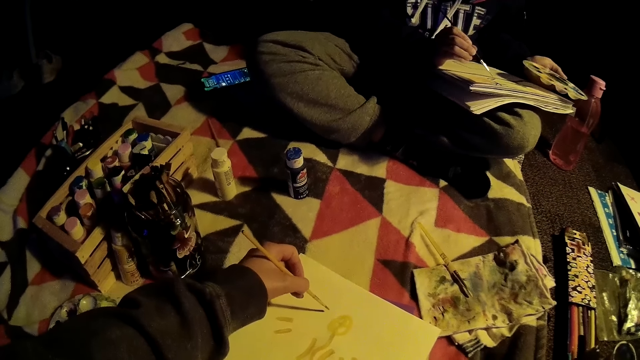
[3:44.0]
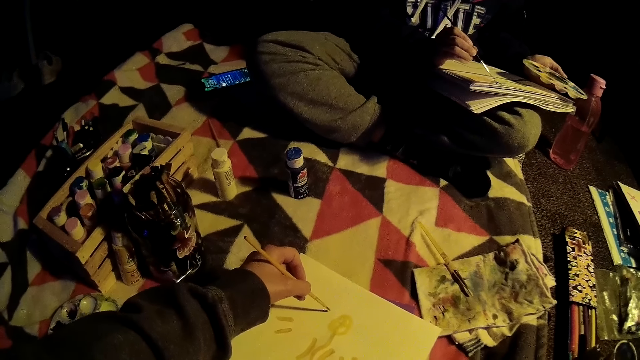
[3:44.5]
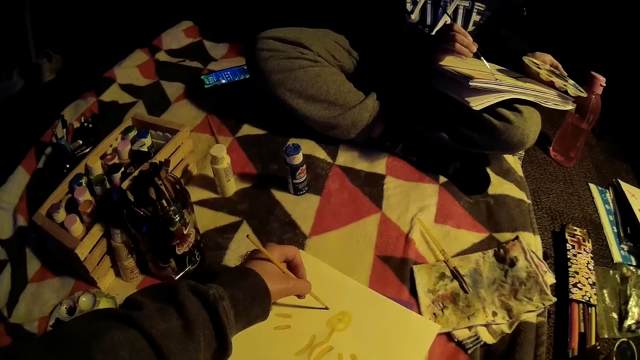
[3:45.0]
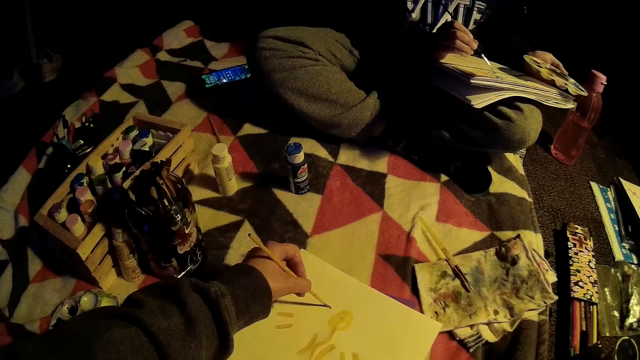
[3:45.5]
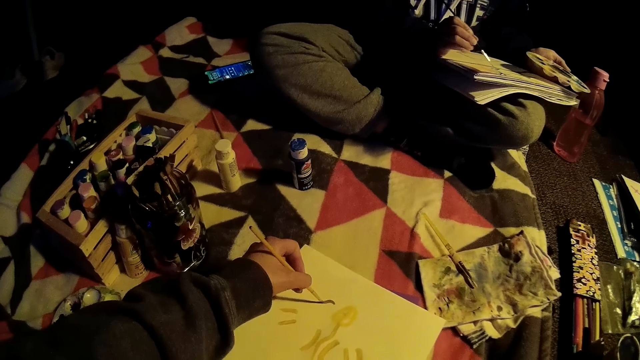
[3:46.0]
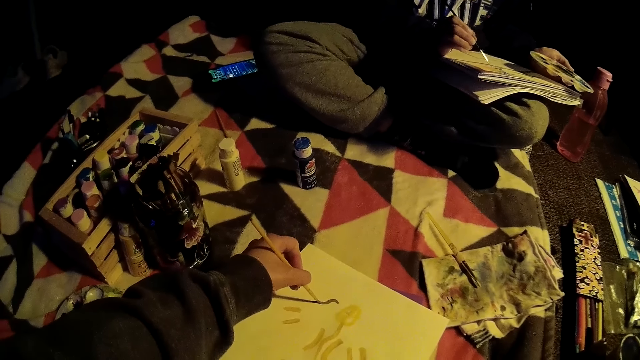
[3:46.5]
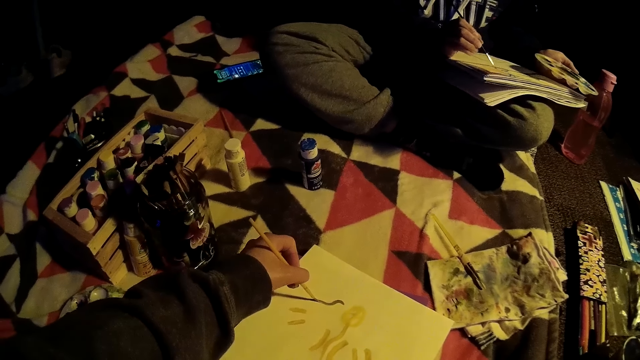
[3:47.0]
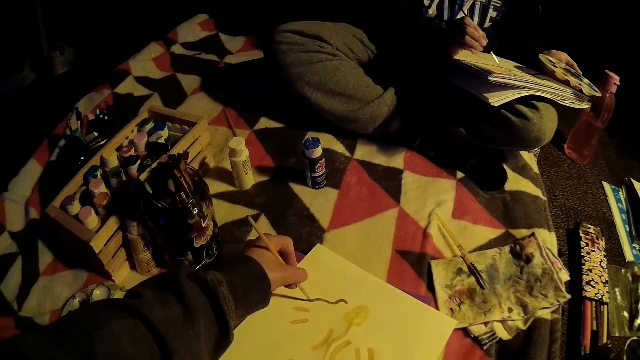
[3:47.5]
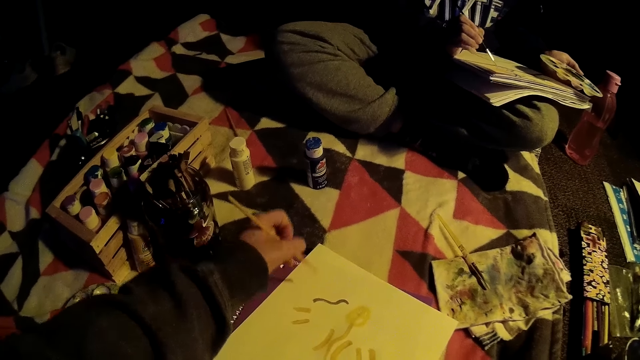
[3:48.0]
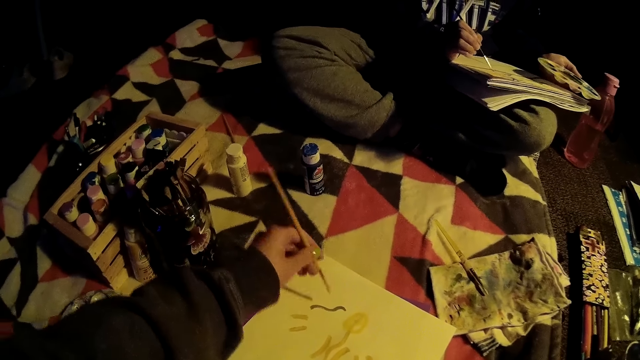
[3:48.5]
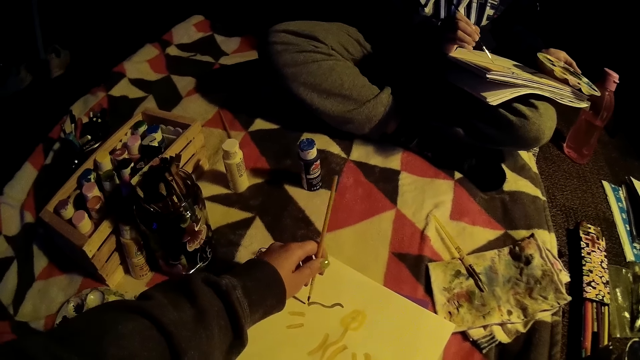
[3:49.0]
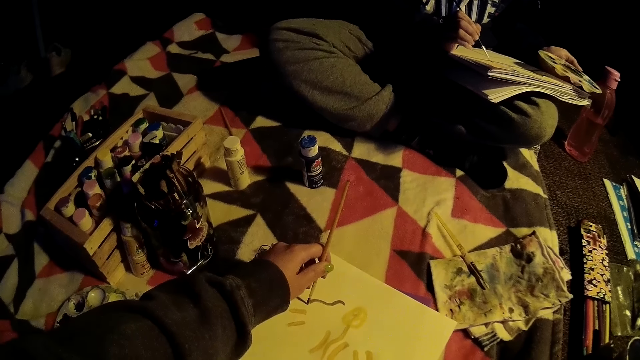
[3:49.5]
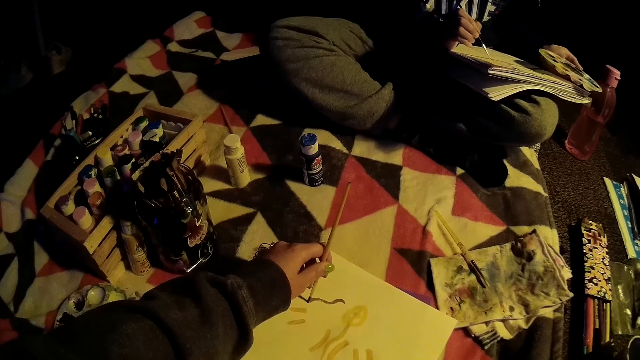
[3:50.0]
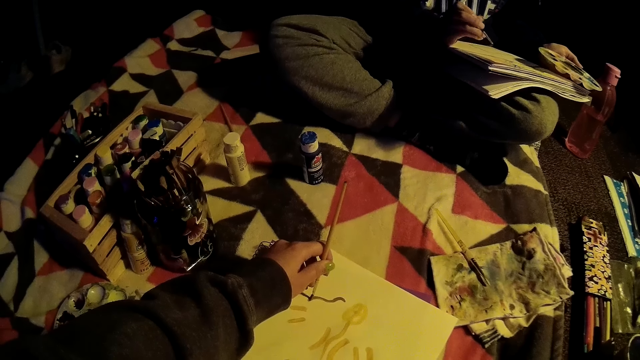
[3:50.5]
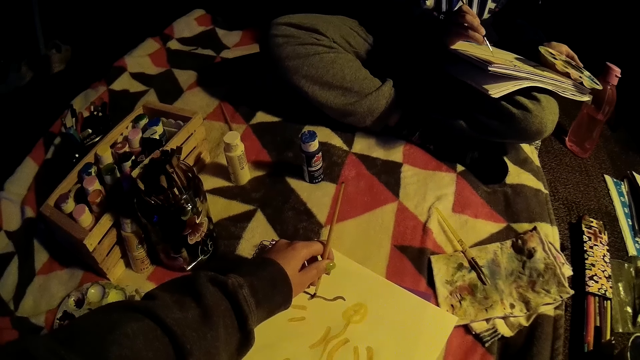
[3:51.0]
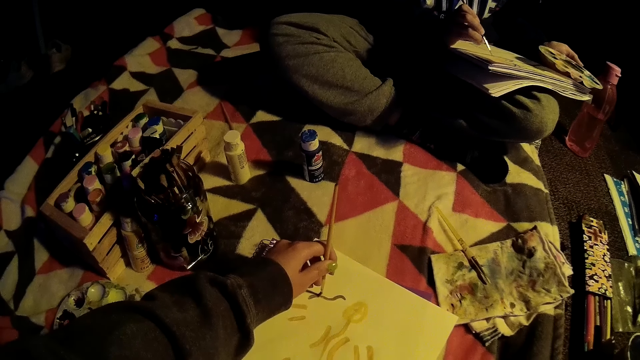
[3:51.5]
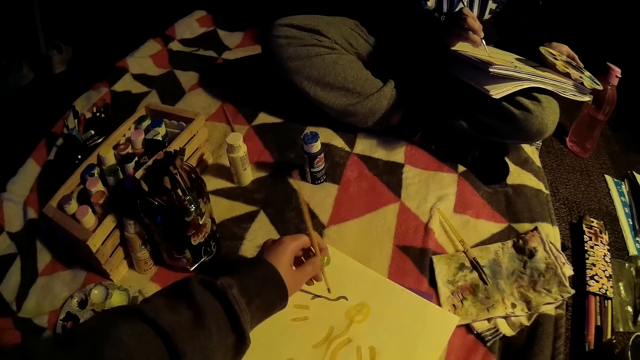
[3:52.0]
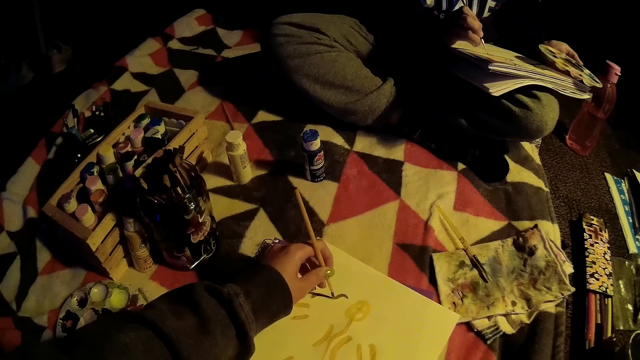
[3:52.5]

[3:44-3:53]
The woman paints on the drawing book with the paintbrush on her right hand. The camera wearer paints the book. The woman paints with the brush.

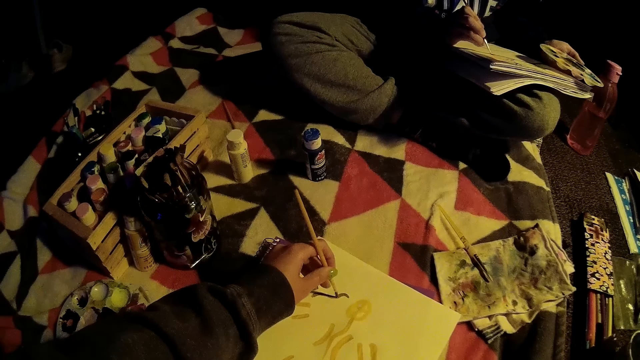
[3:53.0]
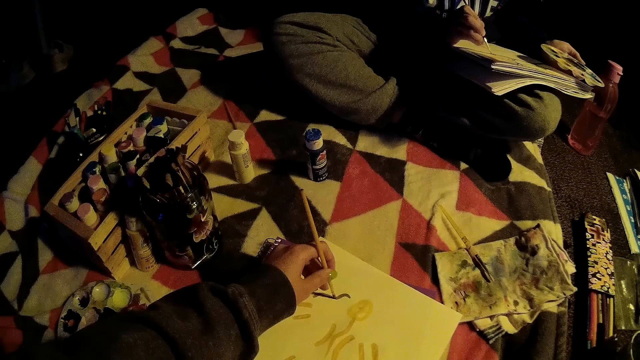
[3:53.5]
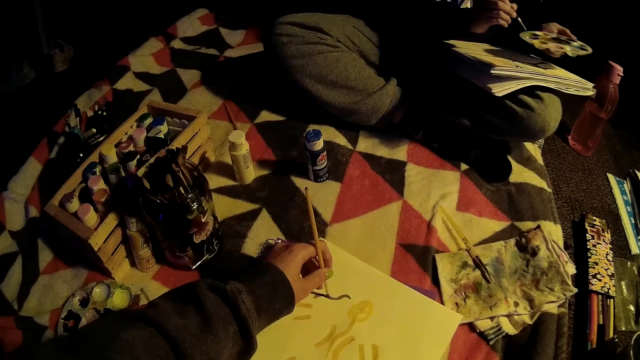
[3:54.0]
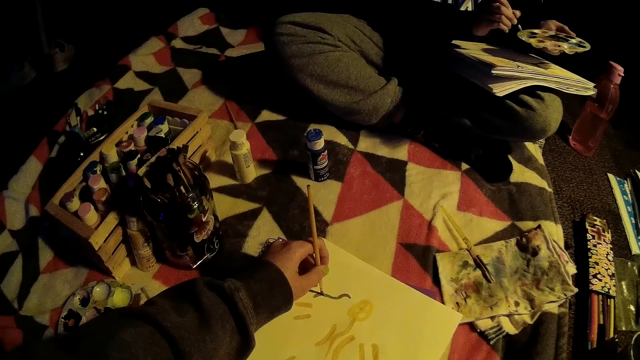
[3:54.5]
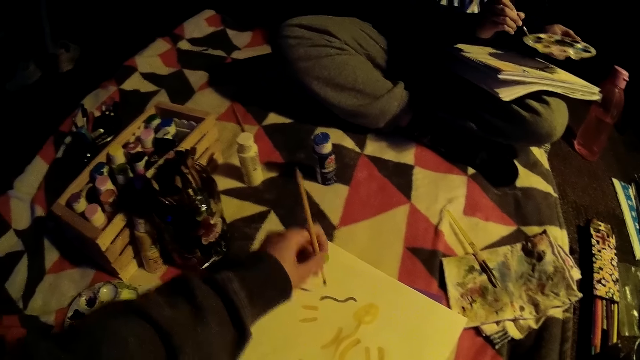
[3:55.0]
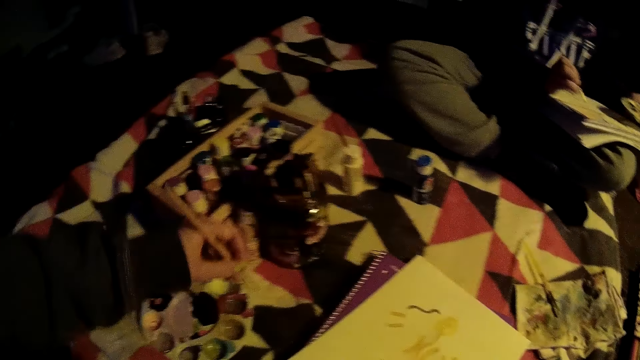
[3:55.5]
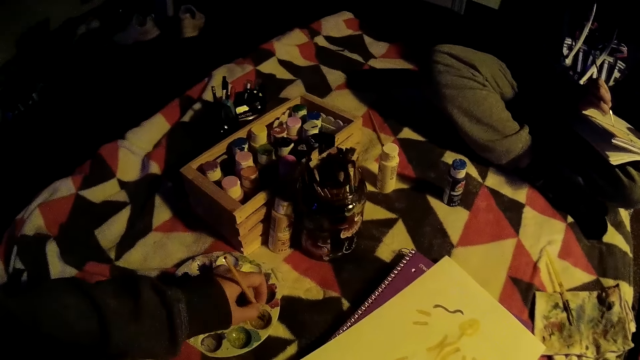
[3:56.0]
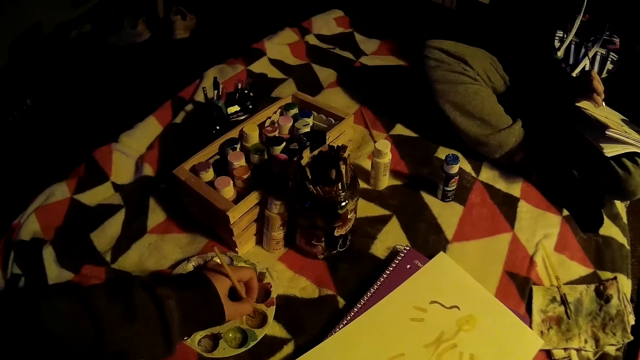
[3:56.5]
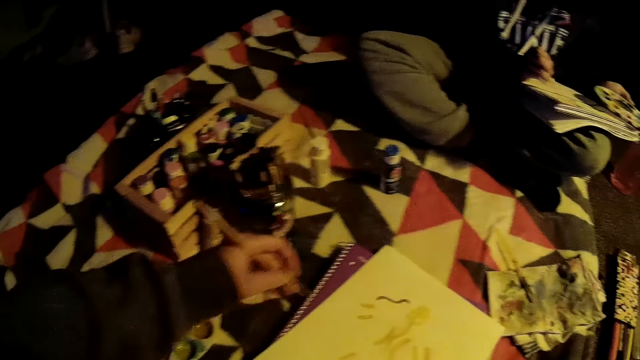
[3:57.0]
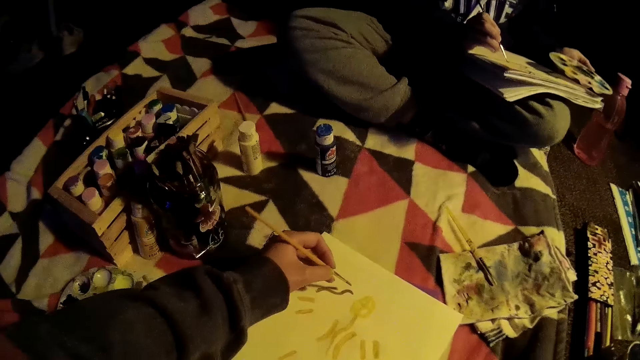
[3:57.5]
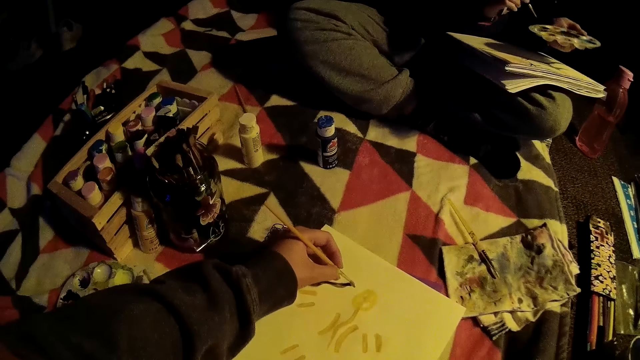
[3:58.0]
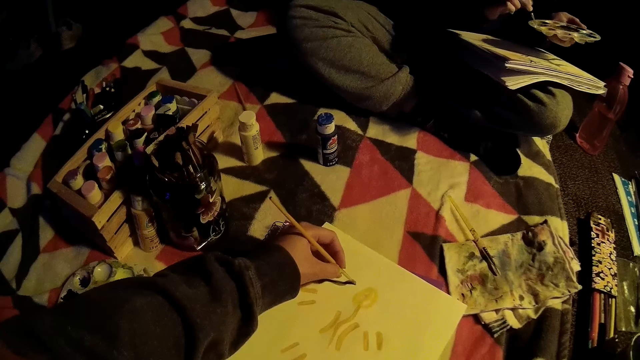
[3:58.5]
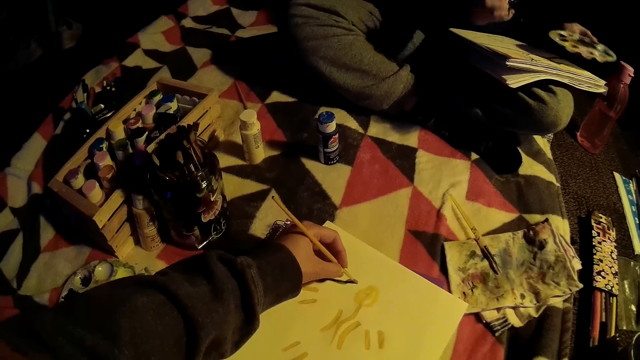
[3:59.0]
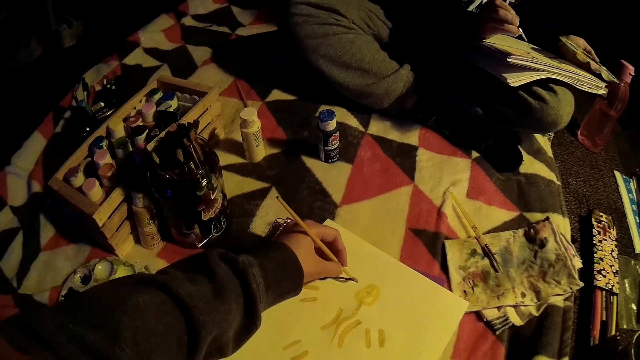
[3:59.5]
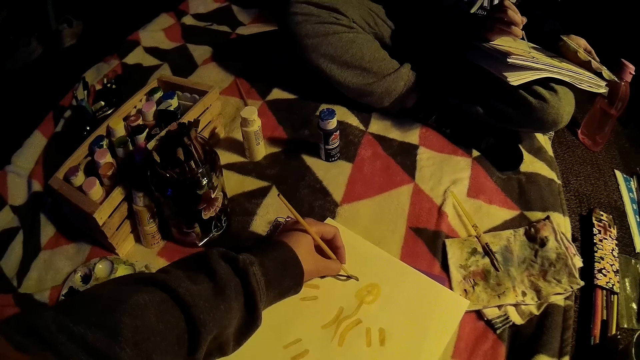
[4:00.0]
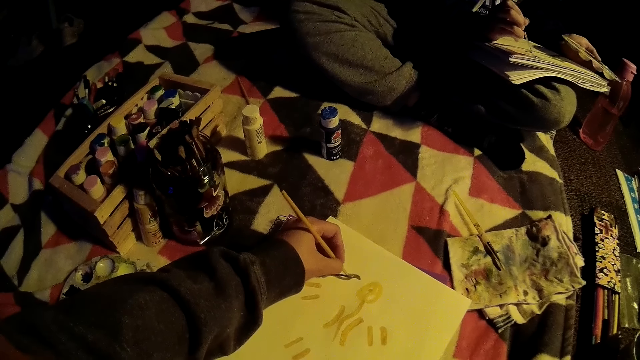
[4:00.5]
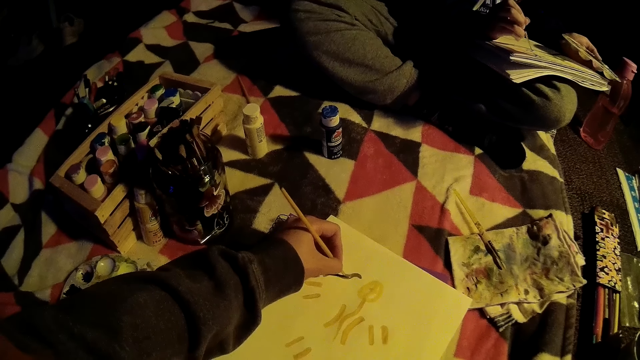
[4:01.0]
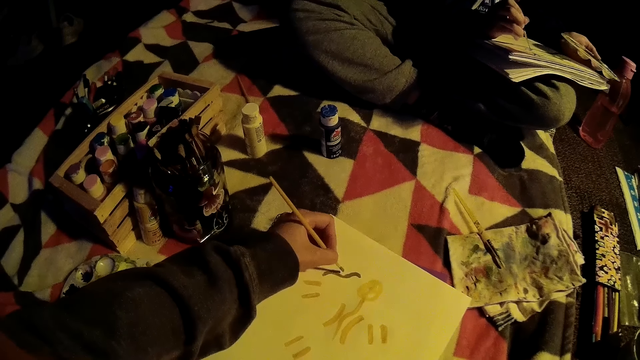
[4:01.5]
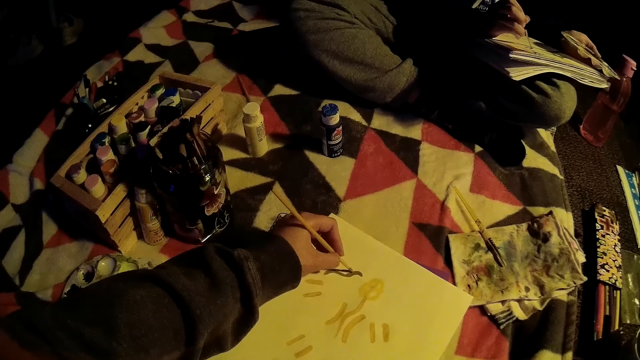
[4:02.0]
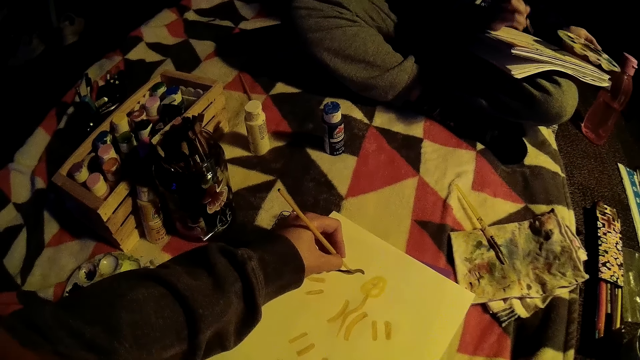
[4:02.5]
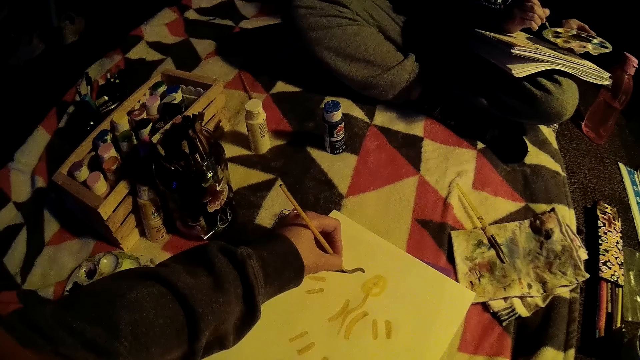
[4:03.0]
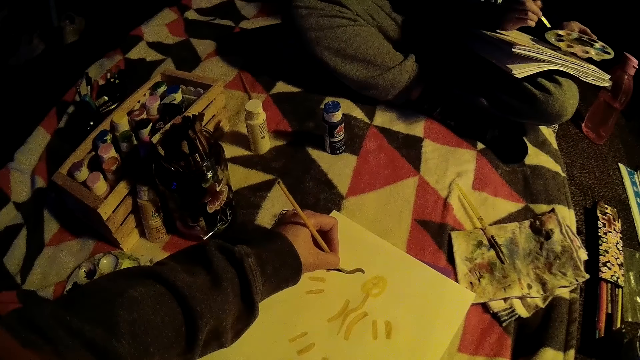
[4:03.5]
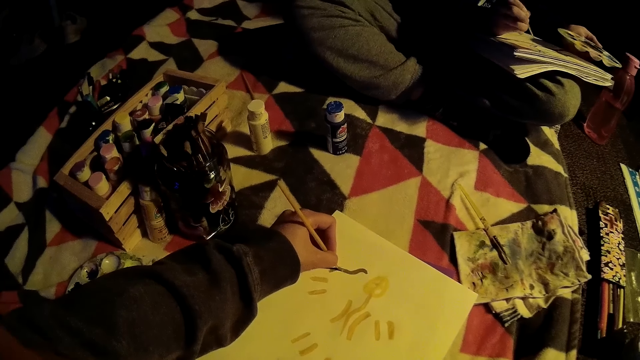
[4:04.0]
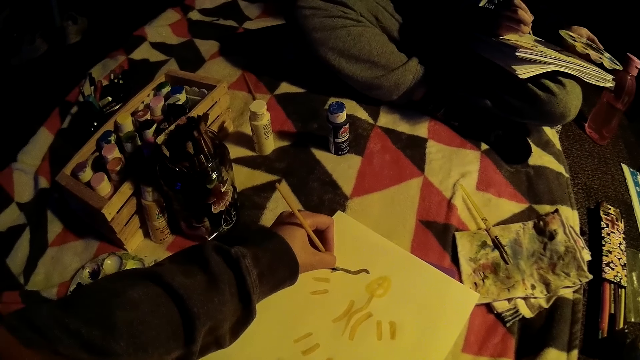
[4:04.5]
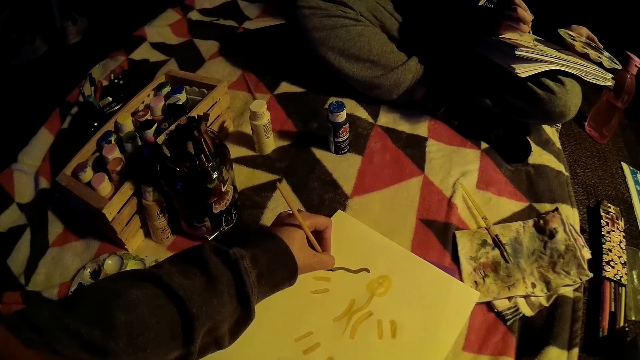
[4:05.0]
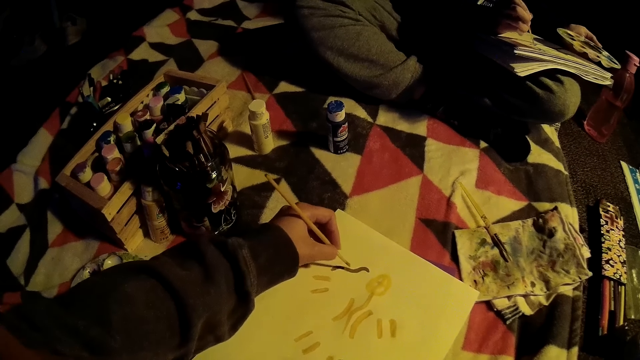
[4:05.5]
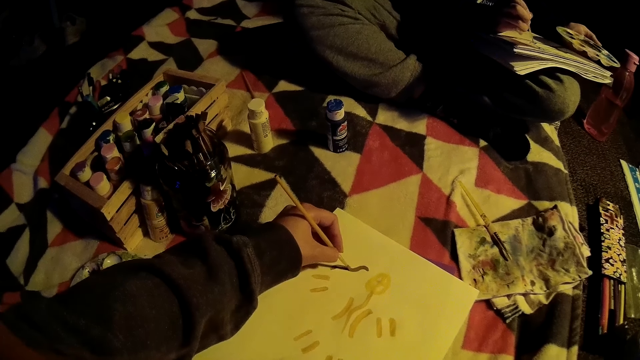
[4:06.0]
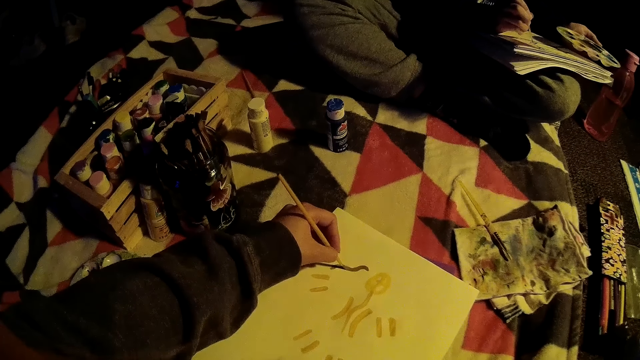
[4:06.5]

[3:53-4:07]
The woman collects paint from the paint palette with the paintbrush in her right hand and paints on the drawing book with the paintbrush on her right hand. The camera wearer collects paint from the paint palette with a paint brush in her left hand. She paints on the drawing book with the paintbrush in her left hand. The woman collects paint from the paint palette with the paintbrush in her right hand and paints on the drawing book with the paintbrush on her right hand. The camera wearer paints the book. The woman collects paint from the paint palette with the paintbrush in her right hand and paints on the drawing book with the paintbrush on her right hand.
